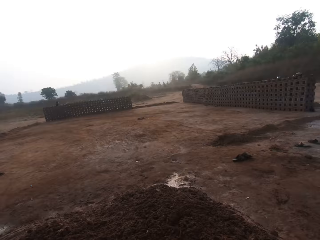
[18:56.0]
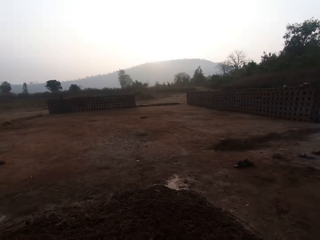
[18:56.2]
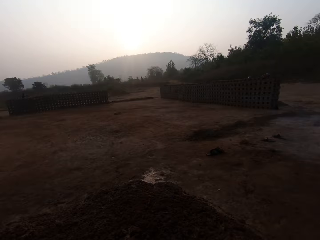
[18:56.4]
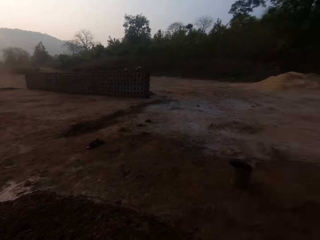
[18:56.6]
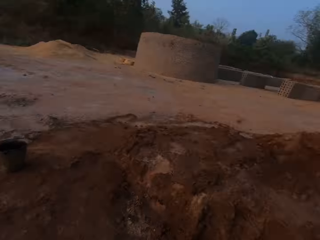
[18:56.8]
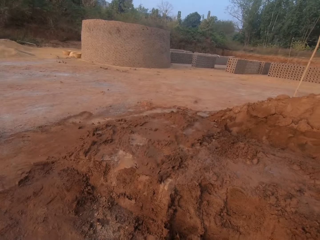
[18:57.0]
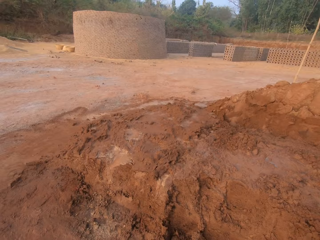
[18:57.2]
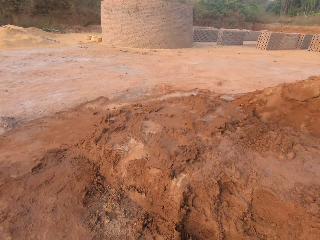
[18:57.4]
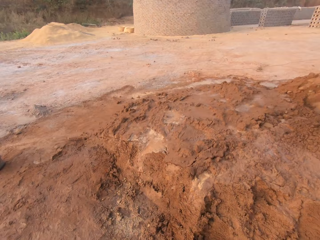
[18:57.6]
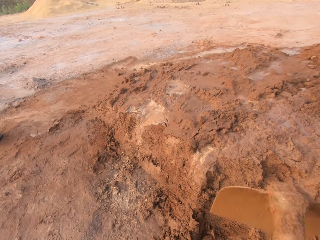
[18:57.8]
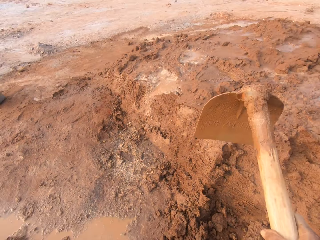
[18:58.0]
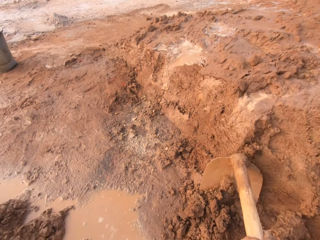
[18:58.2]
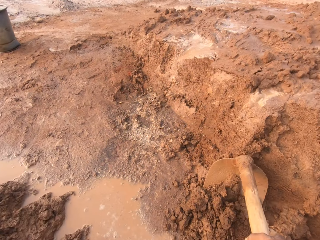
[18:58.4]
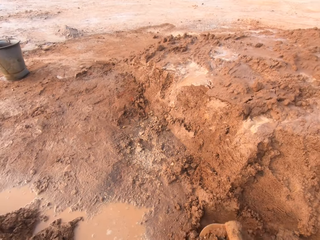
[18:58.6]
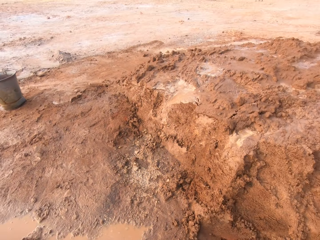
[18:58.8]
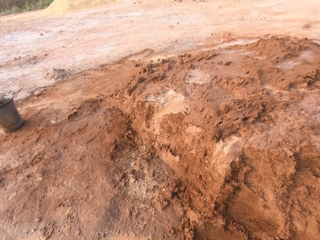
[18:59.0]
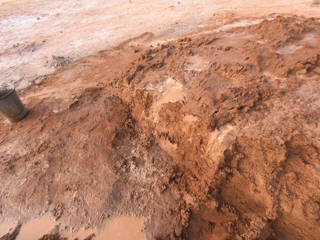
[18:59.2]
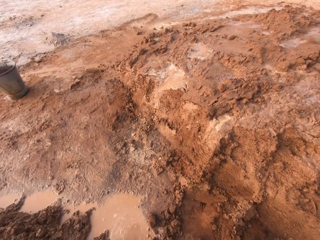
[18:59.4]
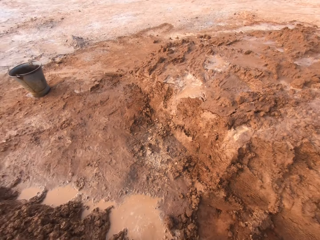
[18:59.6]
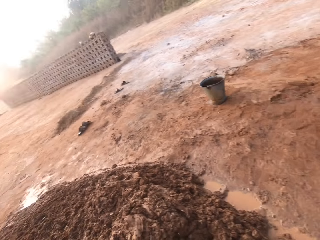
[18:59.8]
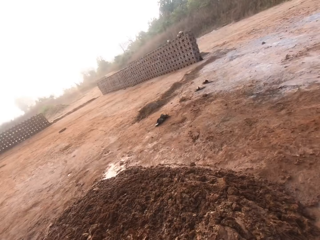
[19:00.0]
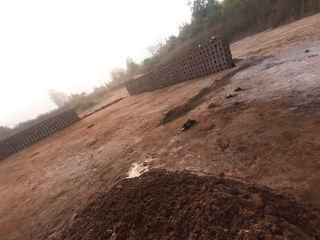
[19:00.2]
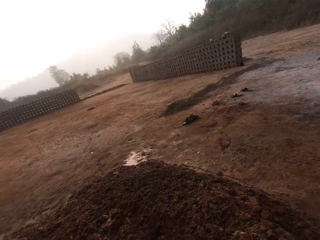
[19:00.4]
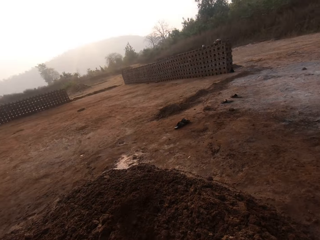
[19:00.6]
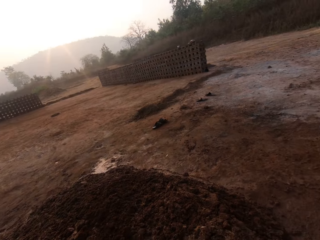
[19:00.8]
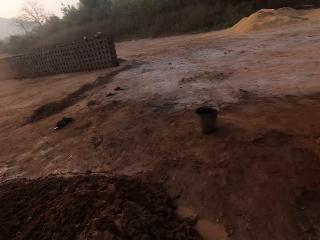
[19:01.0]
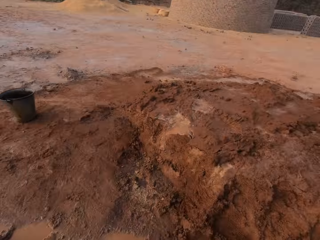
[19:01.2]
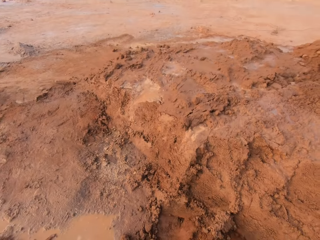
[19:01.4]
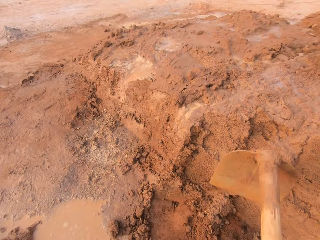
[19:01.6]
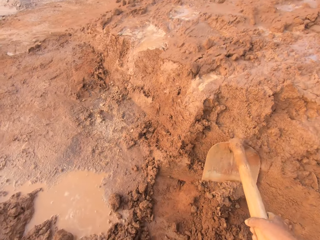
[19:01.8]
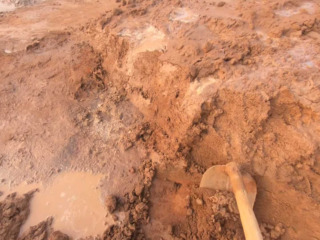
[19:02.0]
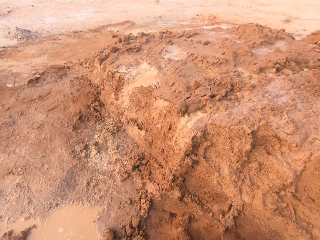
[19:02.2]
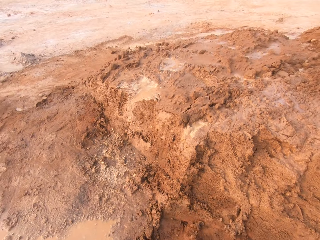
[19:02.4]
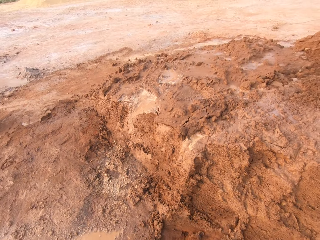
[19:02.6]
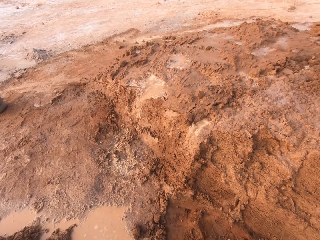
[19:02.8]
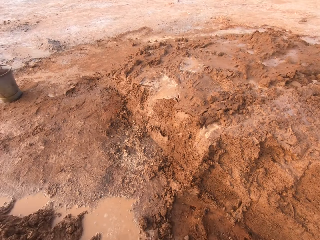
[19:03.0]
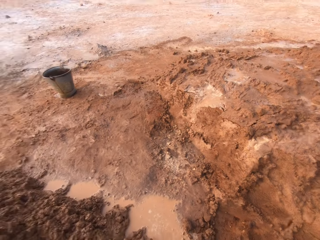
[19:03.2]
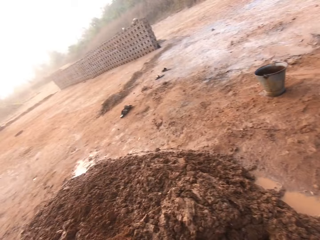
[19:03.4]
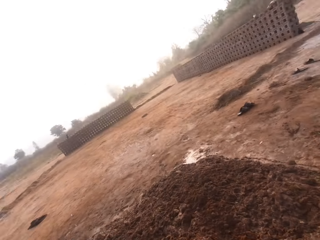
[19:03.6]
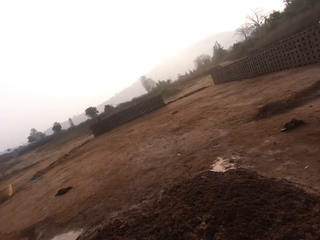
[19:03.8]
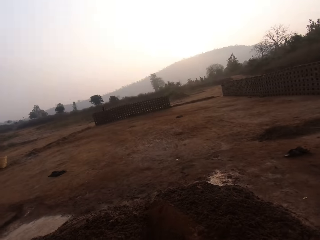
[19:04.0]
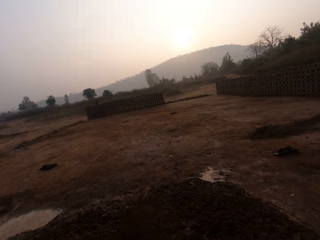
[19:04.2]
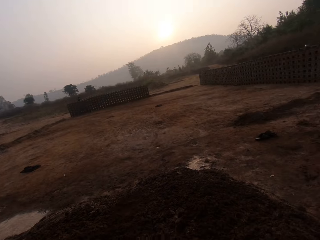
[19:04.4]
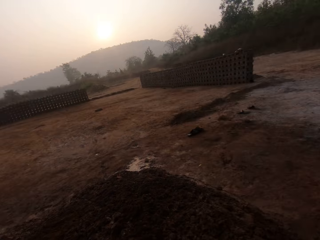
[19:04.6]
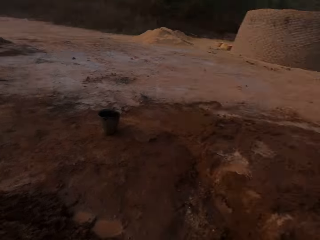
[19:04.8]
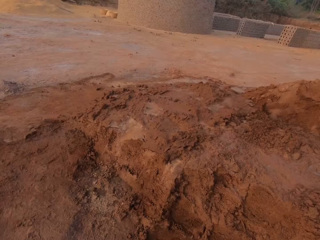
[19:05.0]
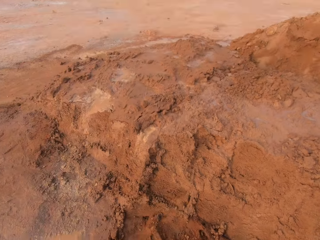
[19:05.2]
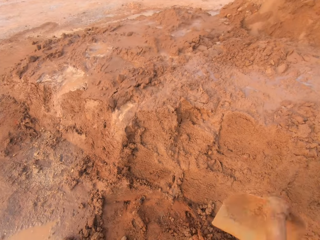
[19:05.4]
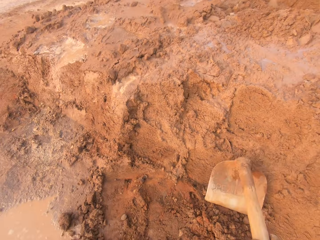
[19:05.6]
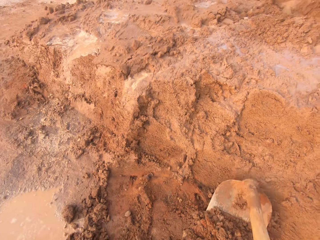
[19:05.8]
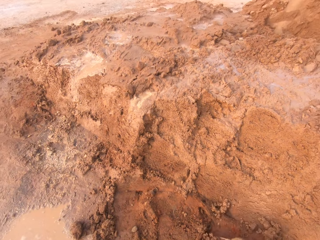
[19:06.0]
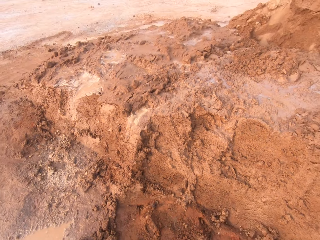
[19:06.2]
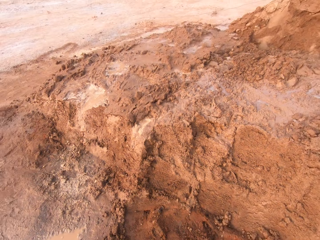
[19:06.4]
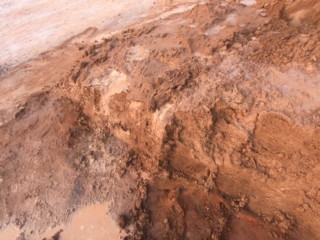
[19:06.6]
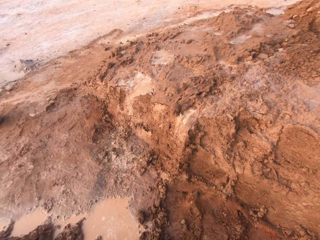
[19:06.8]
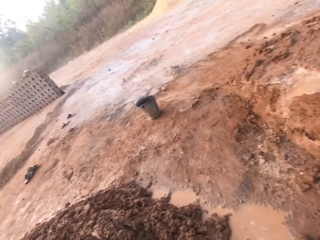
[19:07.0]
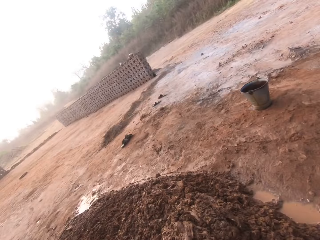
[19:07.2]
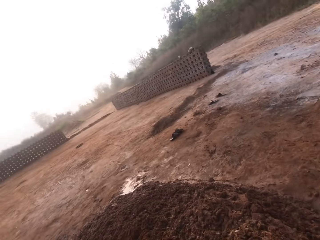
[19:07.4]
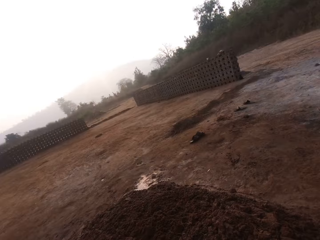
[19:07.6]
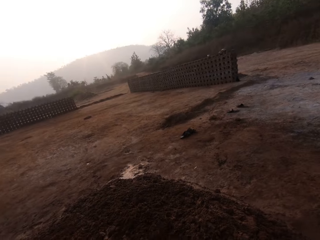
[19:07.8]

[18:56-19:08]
The camera wearer pours the sand on the ground with the hoe in his hands. He throws the mud aside. He tills the ground with the hoe in his hands. He throws the mud aside. He pours the sand on the ground with the hoe in his hands. He tills the ground with the hoe in his hands. He collects the mud. He throws the mud aside. He pours the sand on the ground with the hoe in his hands. He tills the ground with the hoe in his hands. He collects the mud.

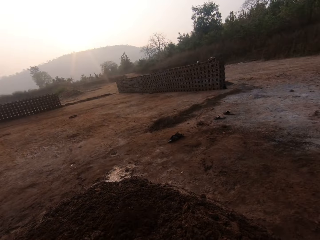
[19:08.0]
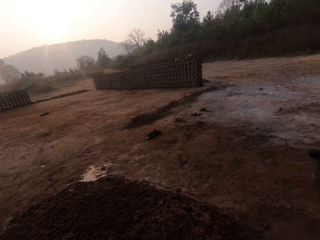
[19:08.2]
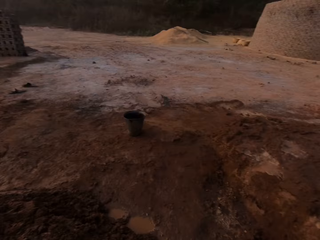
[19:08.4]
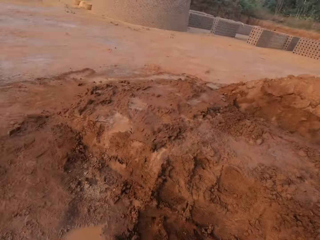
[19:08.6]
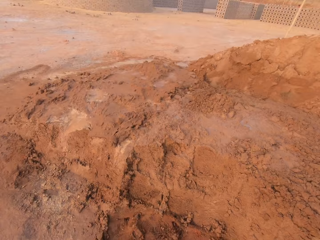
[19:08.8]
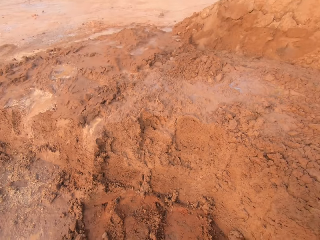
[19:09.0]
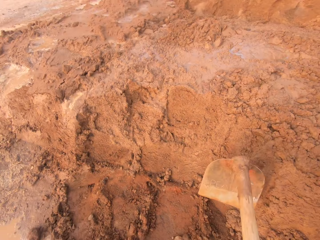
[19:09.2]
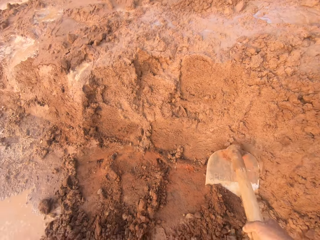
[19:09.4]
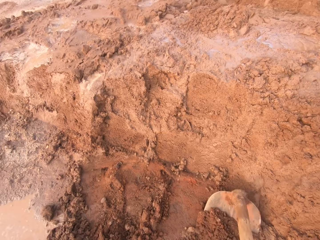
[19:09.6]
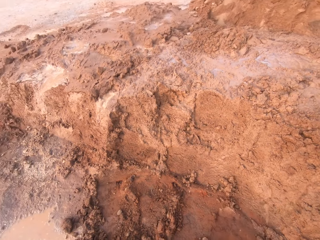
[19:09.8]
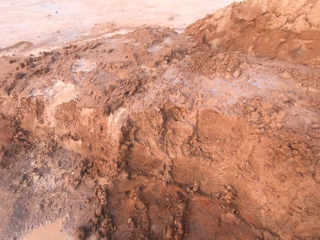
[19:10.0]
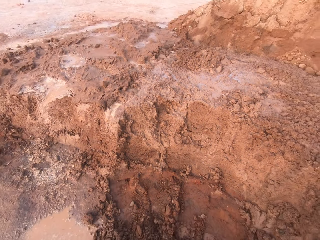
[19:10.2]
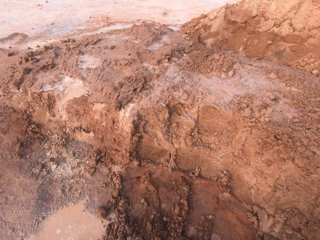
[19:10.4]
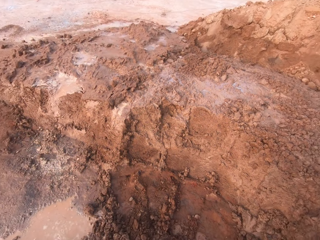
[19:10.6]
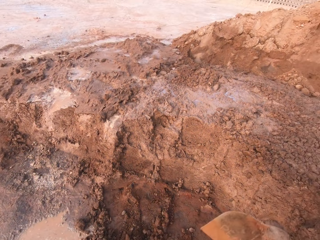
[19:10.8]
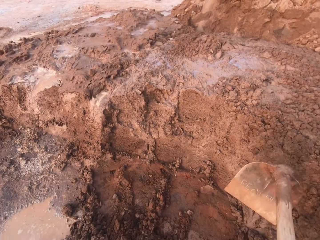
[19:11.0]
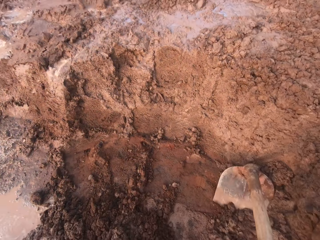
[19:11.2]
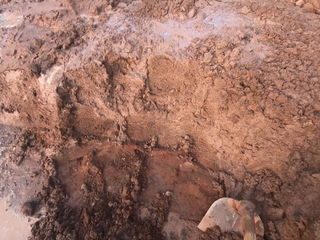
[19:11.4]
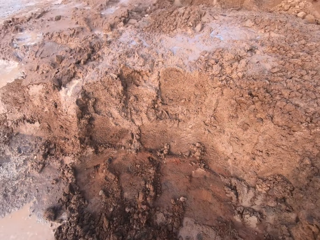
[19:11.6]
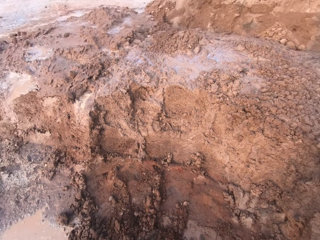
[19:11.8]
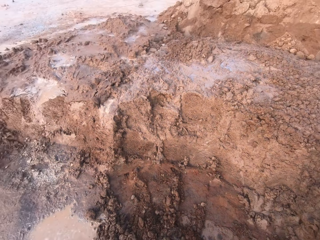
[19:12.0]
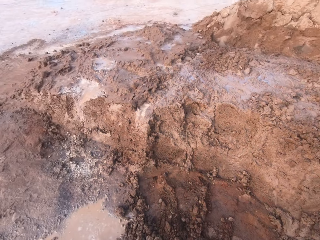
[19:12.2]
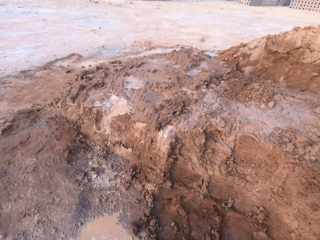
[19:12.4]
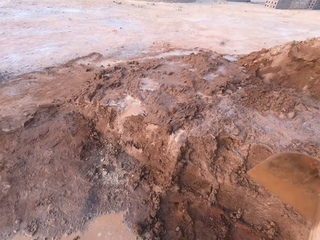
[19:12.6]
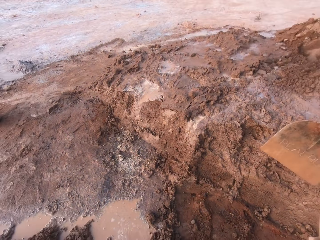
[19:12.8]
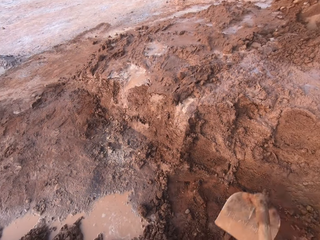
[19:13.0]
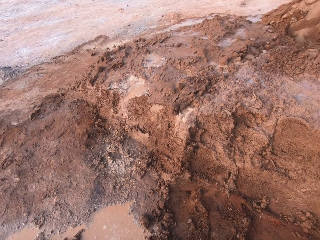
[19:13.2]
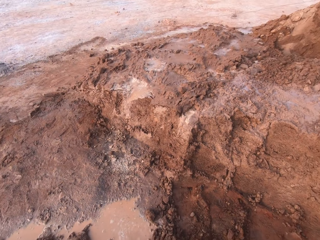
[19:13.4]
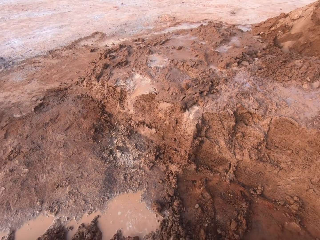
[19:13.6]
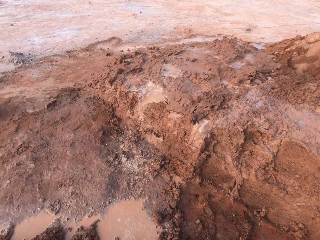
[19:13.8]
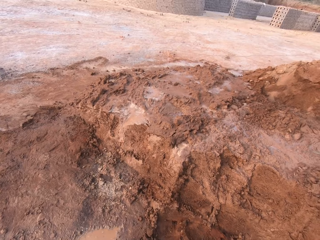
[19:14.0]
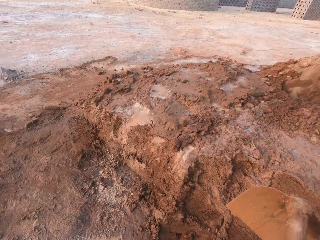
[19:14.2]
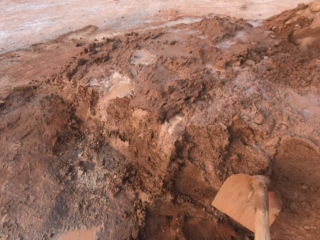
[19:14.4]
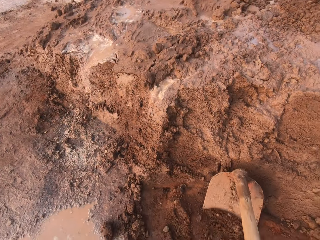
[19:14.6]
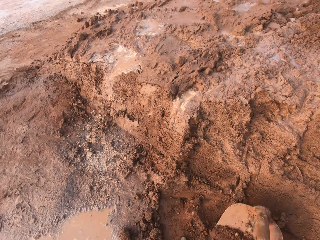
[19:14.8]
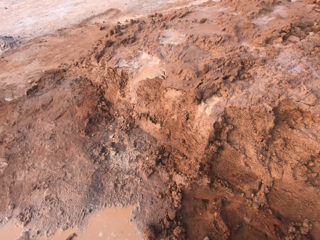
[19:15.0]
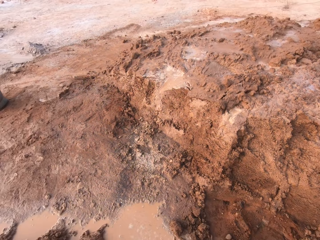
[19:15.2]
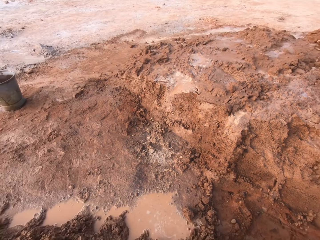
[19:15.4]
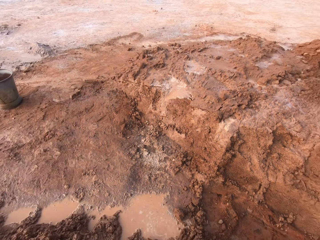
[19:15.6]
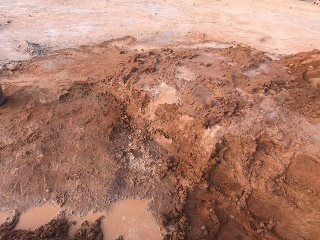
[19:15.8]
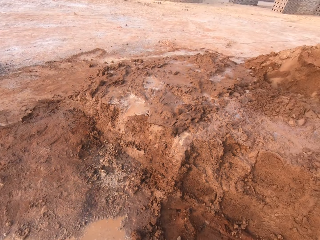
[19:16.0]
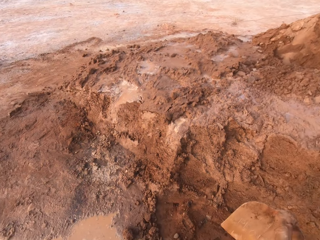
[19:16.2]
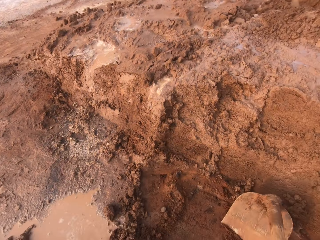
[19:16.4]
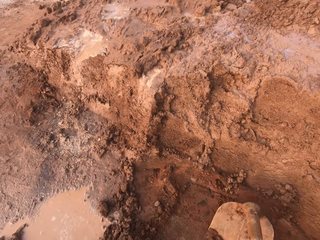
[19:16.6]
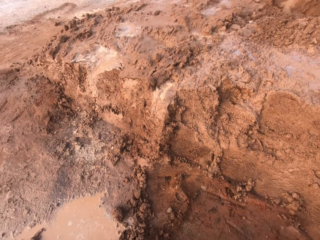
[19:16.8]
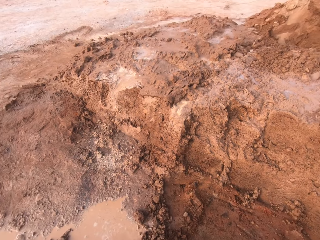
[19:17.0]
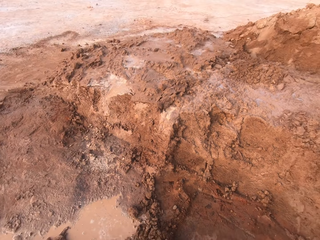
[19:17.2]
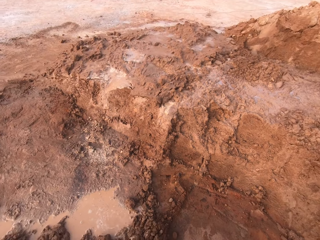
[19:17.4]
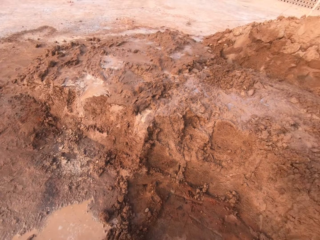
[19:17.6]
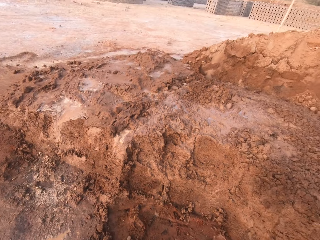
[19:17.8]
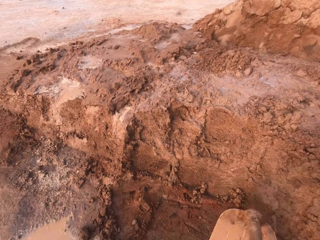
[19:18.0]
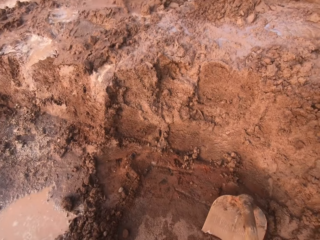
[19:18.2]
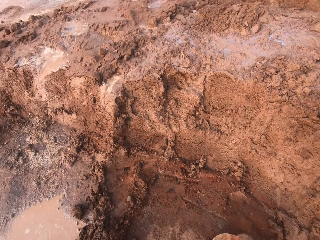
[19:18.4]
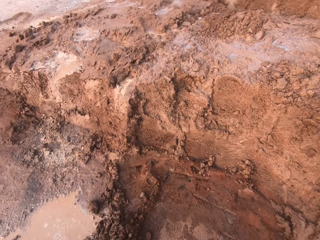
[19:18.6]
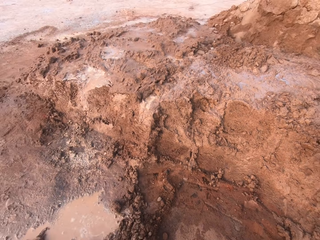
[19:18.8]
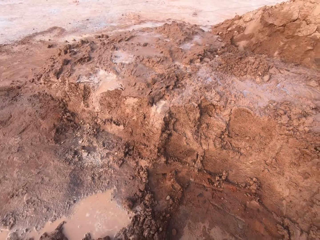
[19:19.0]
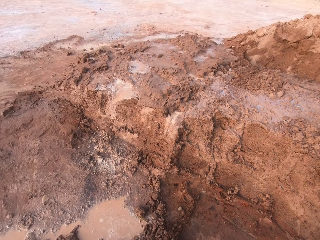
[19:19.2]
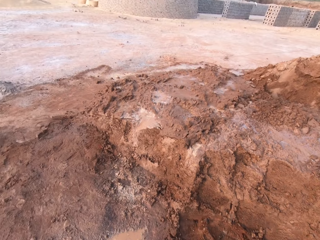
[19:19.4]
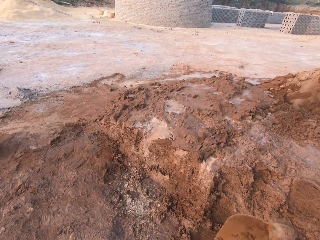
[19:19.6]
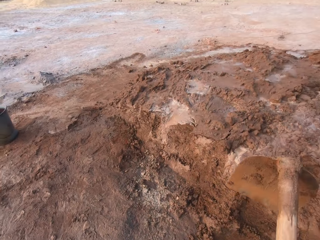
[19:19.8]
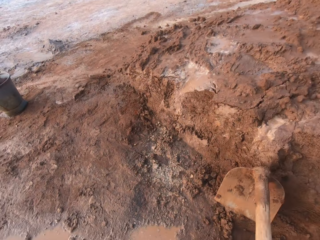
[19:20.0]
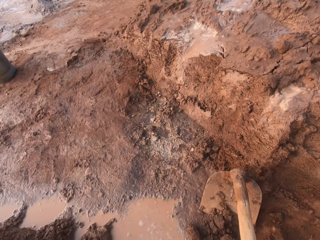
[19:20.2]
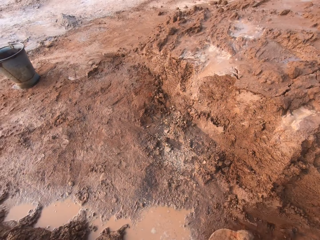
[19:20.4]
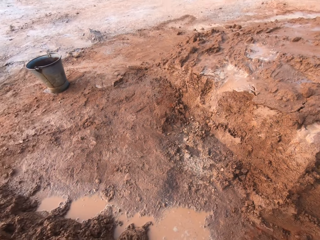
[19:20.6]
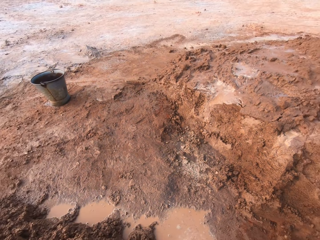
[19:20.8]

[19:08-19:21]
The camera wearer throws the mud aside. He pours the sand on the ground with the hoe in his hands. He tills the ground with the hoe in his hands. He collects the mud.
